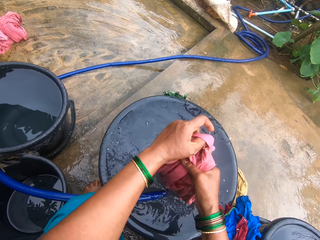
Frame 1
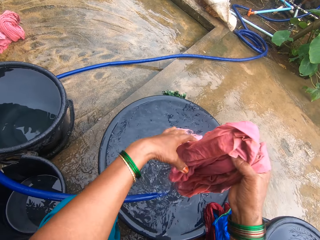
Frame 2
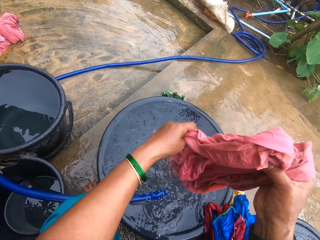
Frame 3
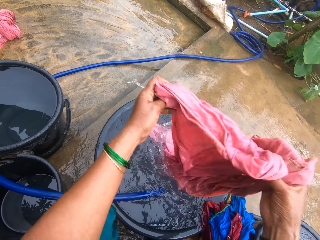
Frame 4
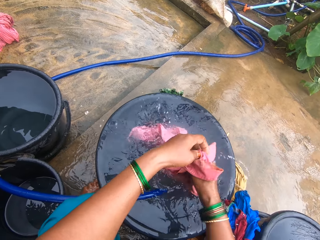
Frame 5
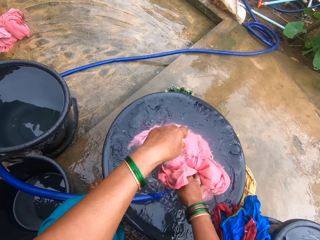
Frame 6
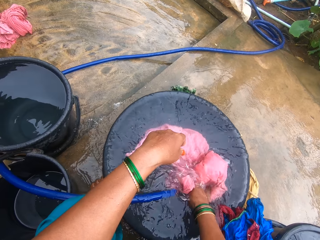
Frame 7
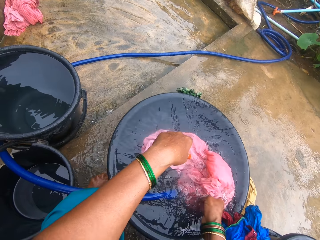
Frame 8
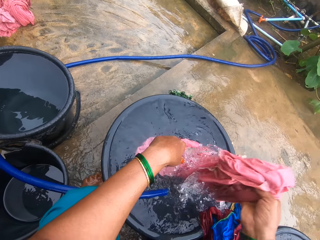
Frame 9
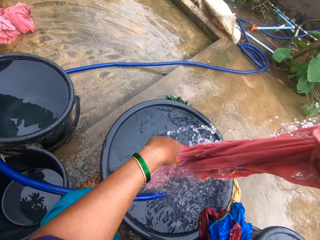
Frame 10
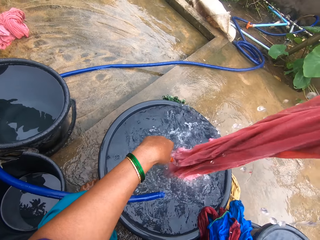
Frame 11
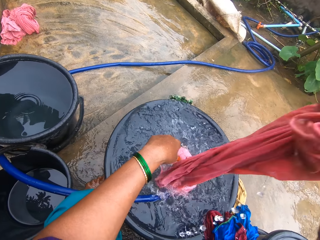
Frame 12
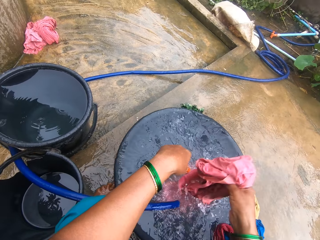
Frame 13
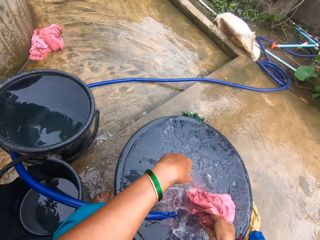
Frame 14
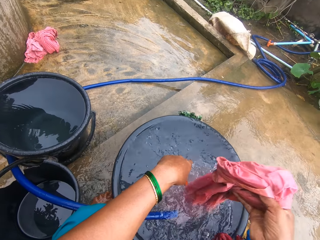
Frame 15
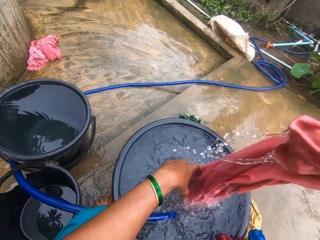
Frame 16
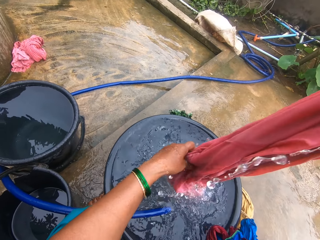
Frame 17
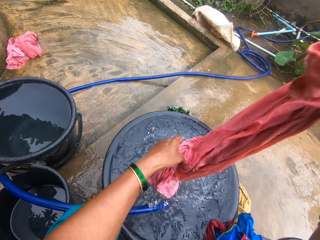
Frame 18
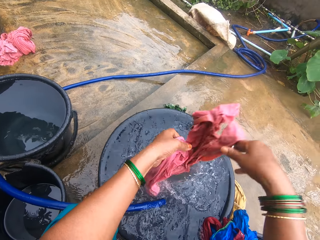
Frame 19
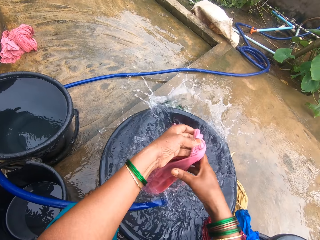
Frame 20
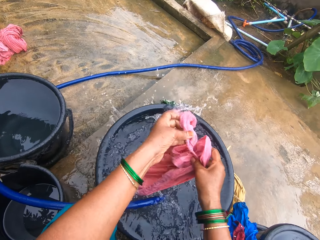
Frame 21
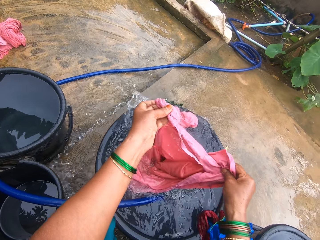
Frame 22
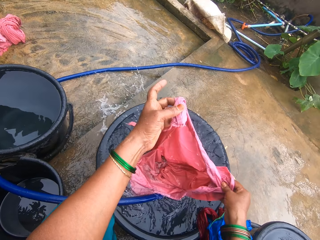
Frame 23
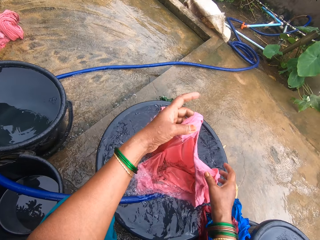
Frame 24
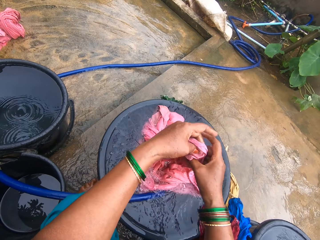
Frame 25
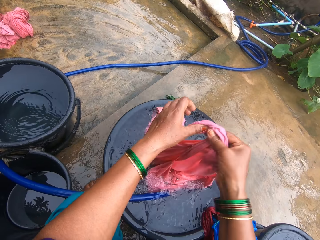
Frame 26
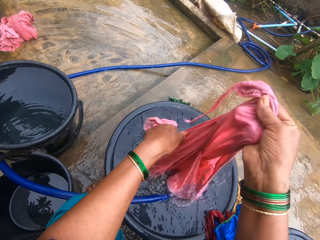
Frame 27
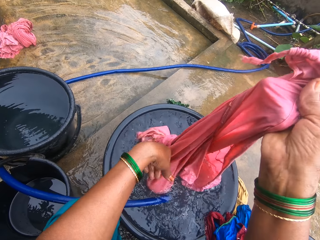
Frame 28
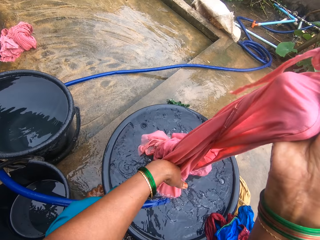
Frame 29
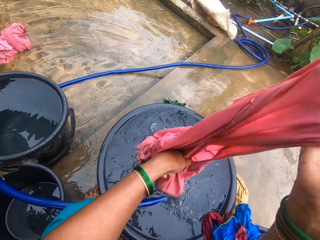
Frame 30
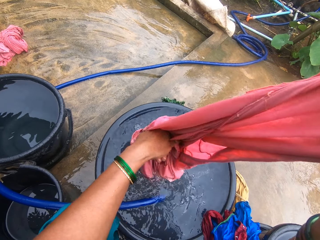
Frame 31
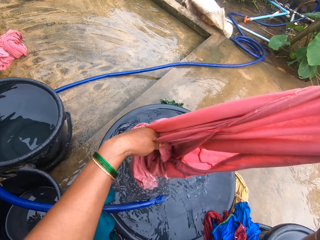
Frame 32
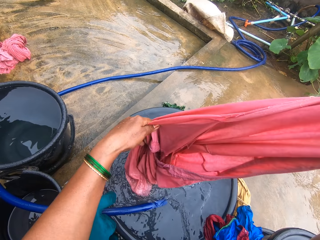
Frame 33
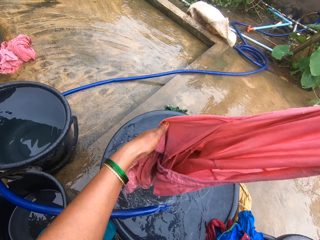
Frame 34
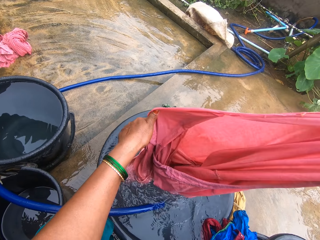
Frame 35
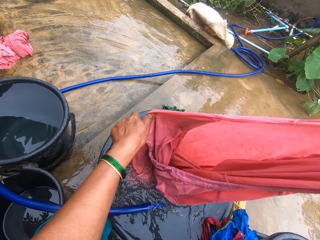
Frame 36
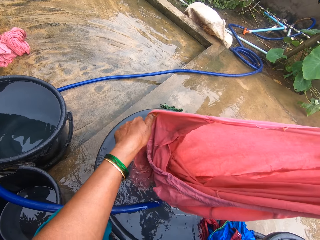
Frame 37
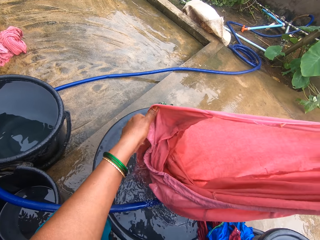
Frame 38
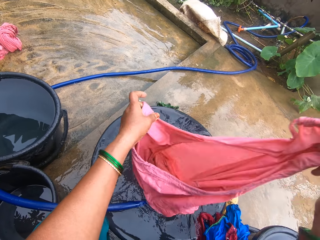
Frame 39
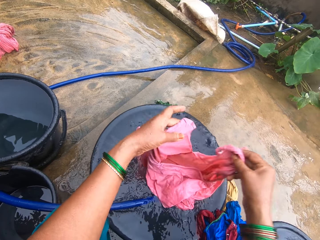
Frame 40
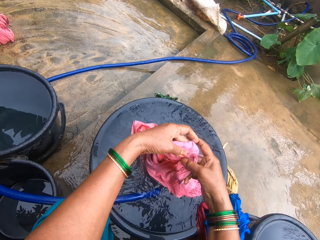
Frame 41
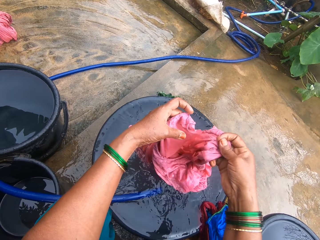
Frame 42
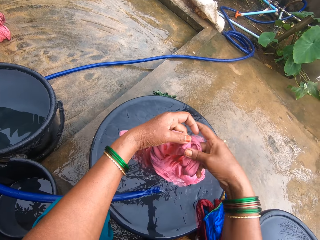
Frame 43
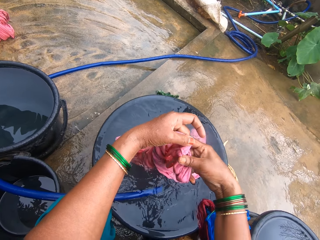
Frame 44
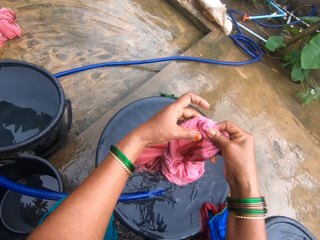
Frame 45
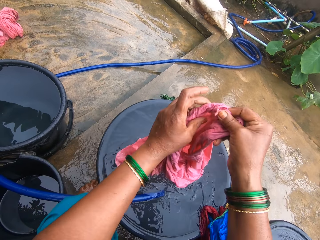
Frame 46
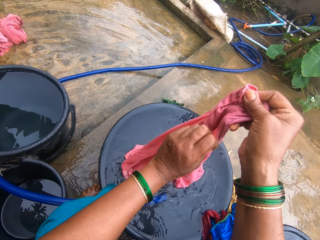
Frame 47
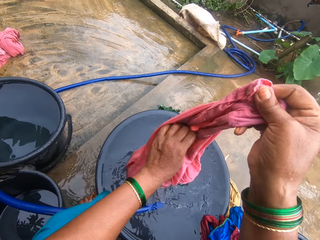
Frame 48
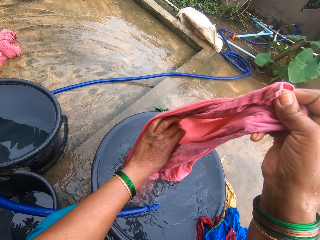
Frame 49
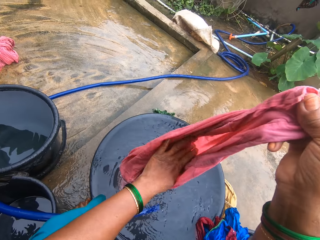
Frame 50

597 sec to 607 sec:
The camera wearer stretches the cloth. They dip the cloth back into the water in the bucket. They stretch the cloth.

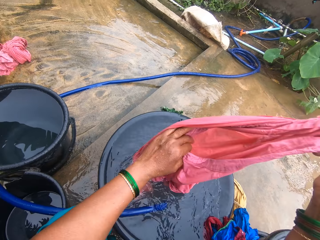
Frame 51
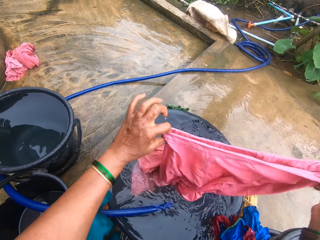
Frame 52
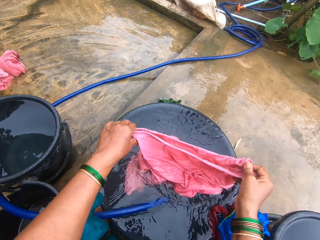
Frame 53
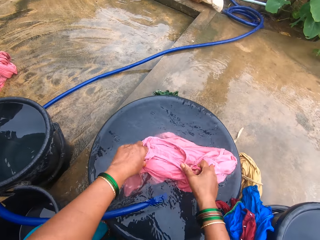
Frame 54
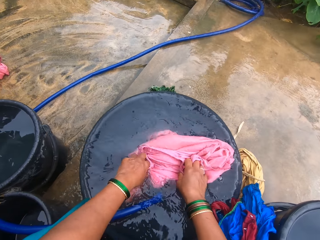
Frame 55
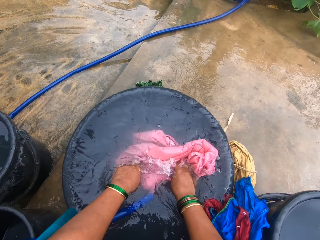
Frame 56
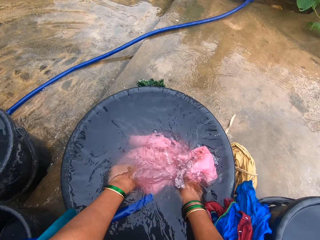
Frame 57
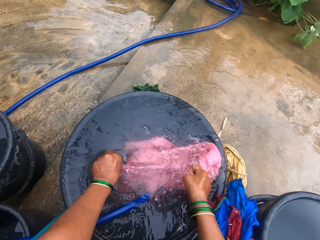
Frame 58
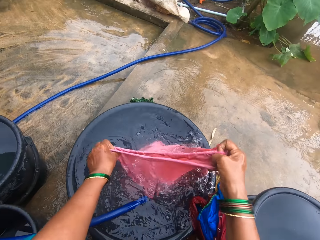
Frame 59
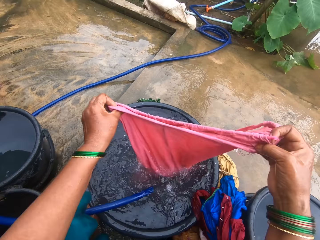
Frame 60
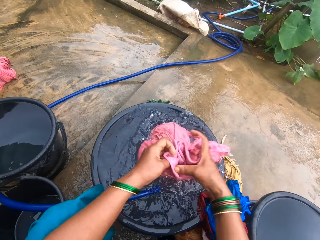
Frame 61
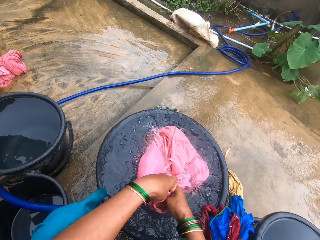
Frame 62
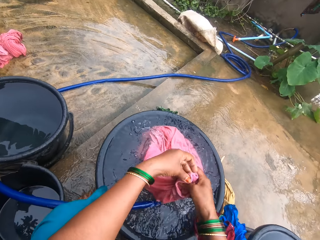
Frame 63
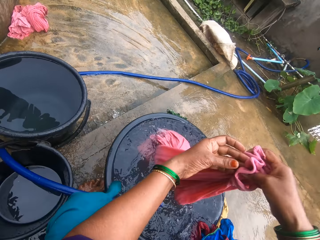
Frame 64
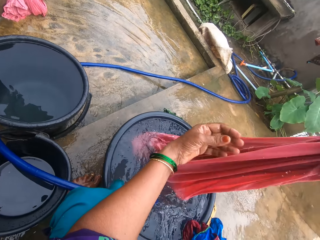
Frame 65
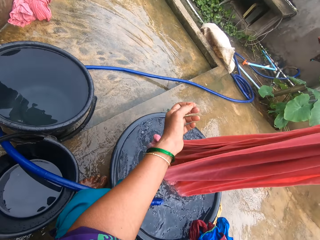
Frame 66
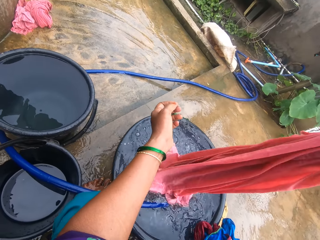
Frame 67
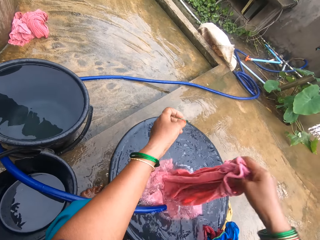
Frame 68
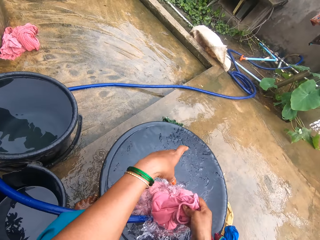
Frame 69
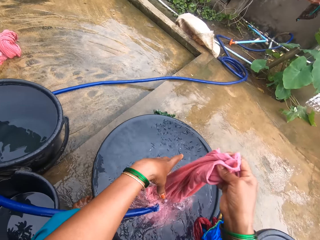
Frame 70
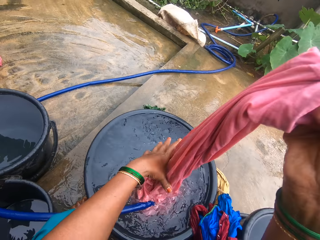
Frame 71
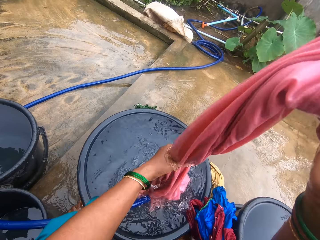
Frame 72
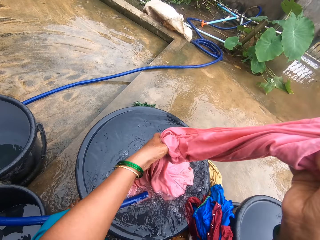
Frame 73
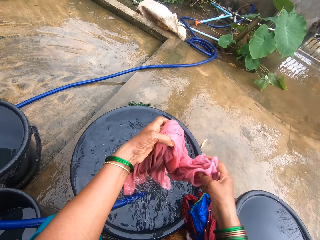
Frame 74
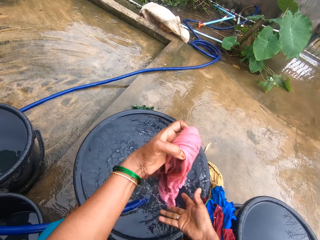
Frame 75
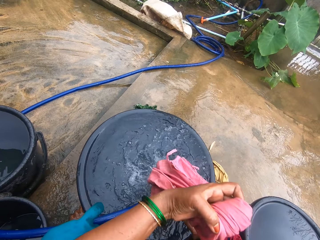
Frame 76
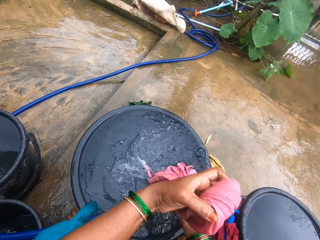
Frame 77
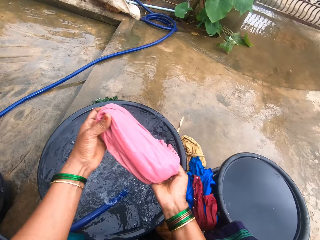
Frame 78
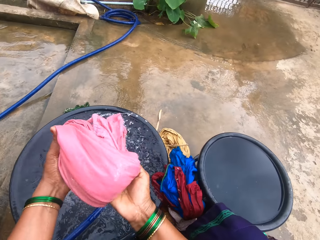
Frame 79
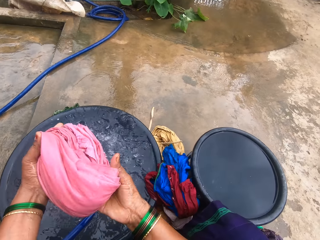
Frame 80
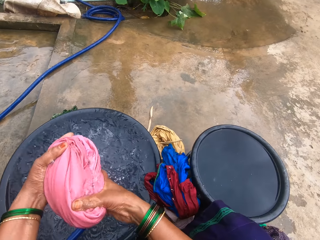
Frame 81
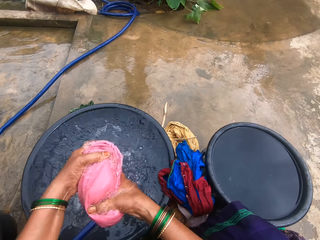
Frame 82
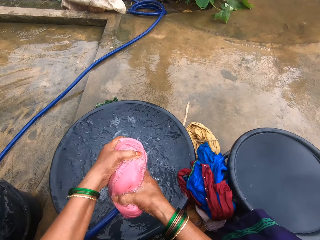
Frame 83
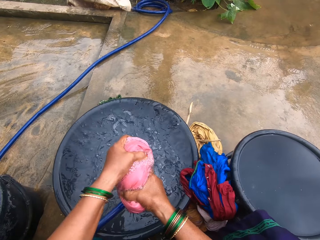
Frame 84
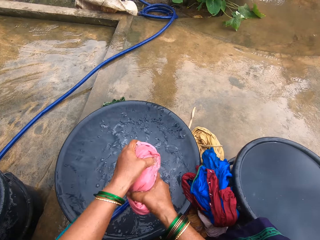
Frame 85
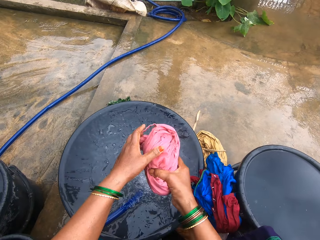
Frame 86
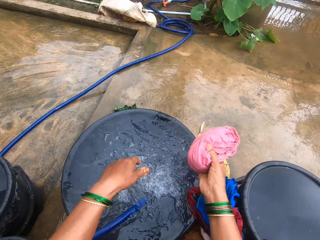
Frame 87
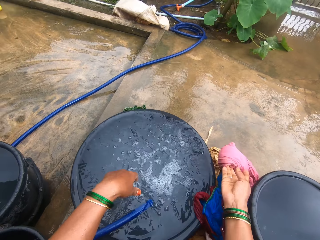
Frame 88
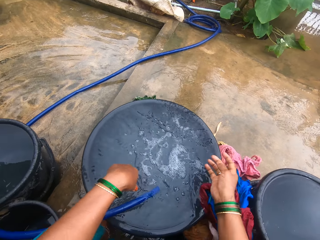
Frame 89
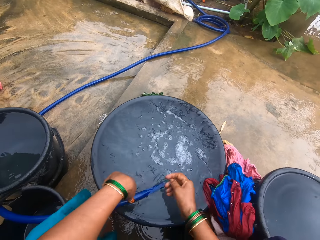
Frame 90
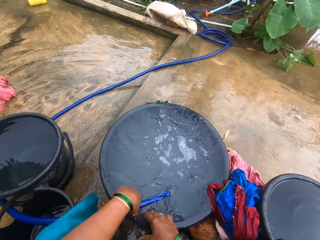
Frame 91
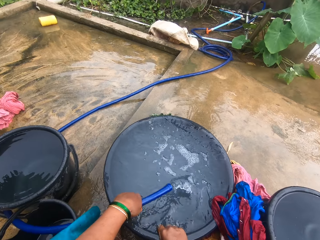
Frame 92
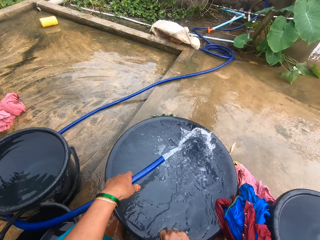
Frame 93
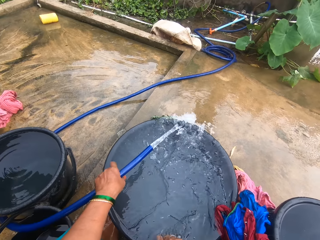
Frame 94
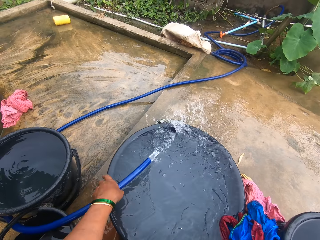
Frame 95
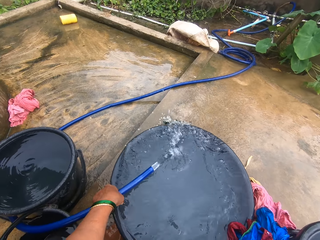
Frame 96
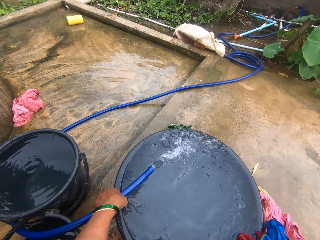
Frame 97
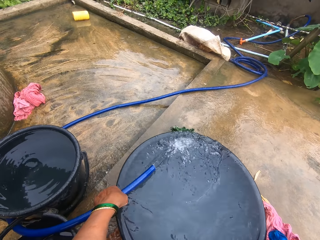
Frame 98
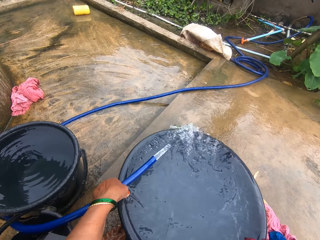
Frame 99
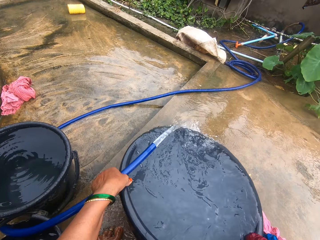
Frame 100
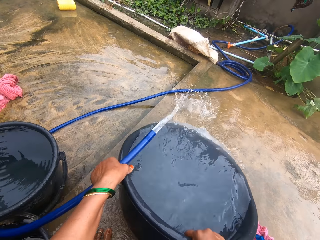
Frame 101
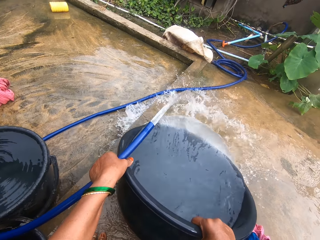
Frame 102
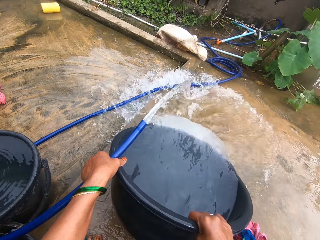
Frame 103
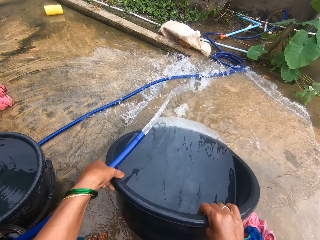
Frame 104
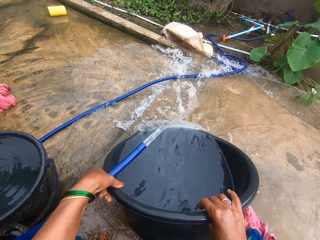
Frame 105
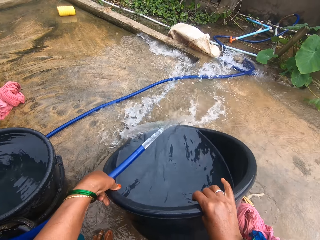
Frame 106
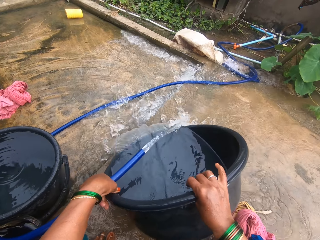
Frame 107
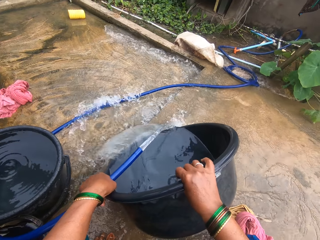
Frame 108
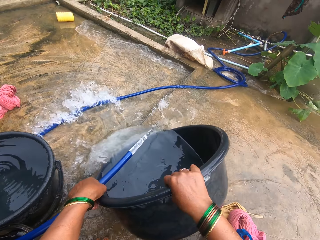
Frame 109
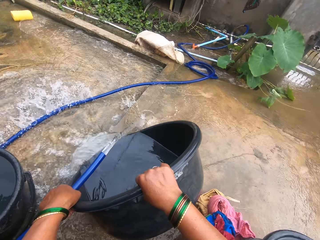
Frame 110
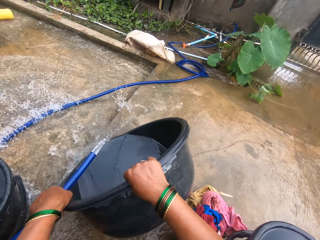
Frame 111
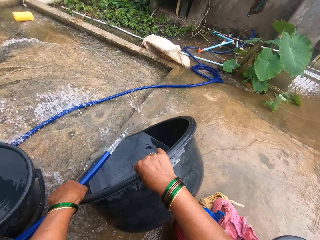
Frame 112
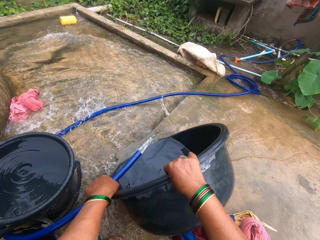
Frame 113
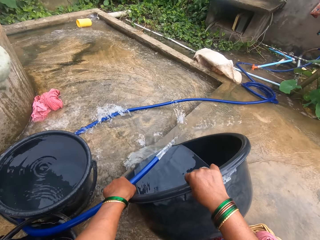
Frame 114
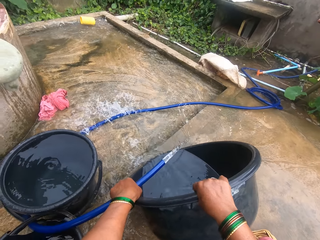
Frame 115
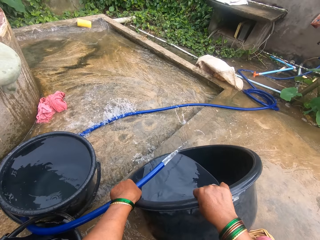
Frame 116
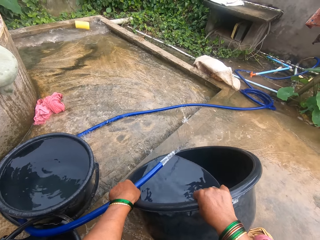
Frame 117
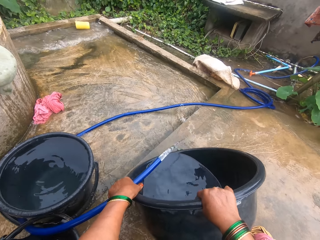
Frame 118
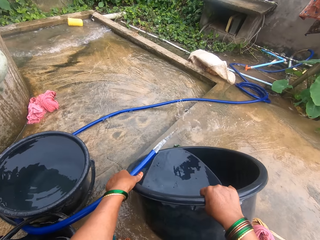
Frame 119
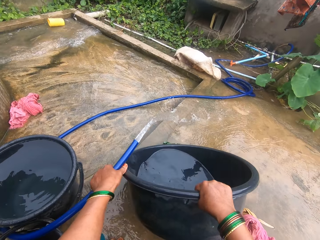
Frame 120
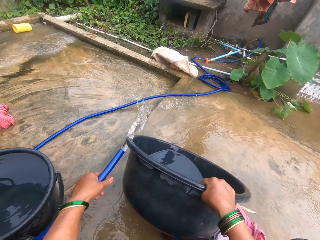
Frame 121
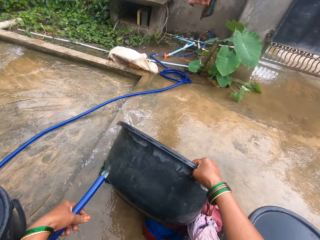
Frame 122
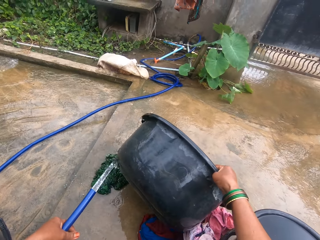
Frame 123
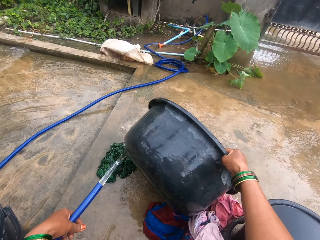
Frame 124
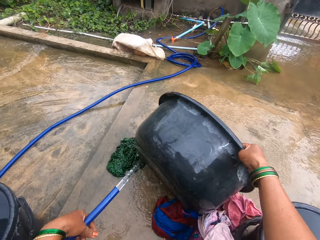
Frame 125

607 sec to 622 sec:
The camera wearer dips the cloth back into the water in the bucket again. They fold the pink cloth, squeeze the cloth and keep it together with the rest on the floor. They touch the blue hose. They pick up the pipe. They throw the water from the basin container on the floor.
